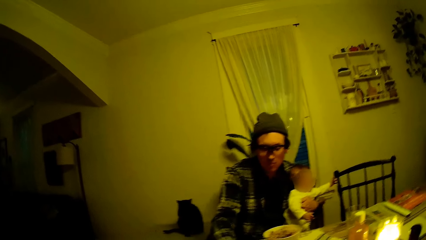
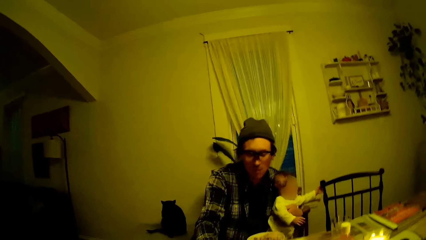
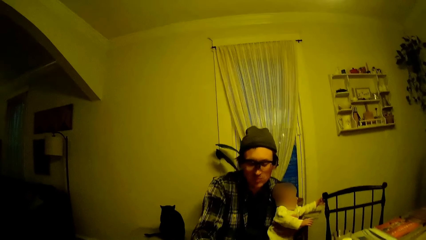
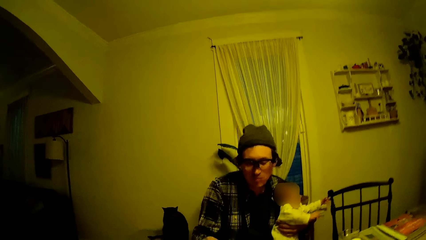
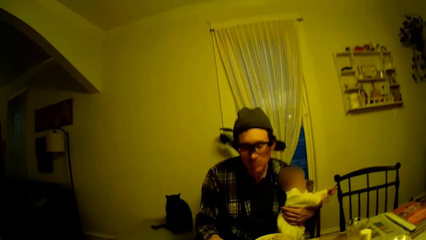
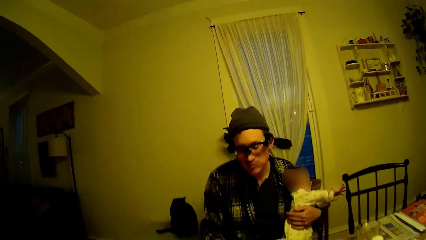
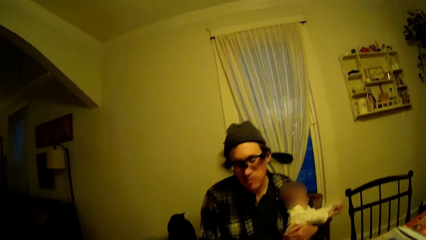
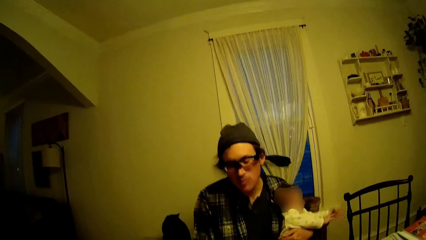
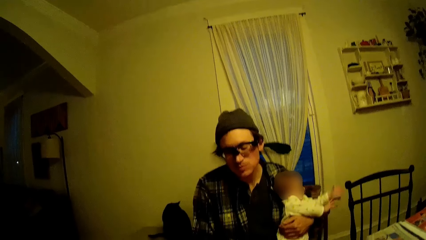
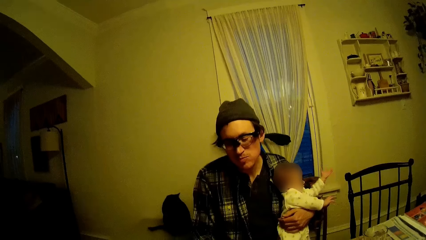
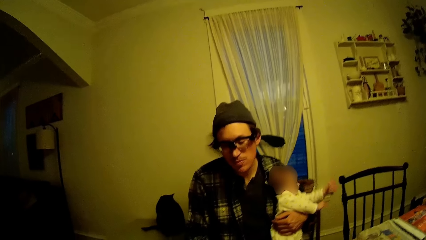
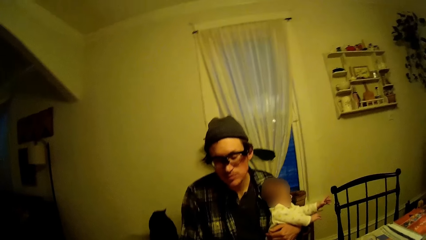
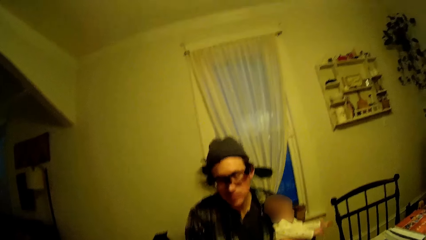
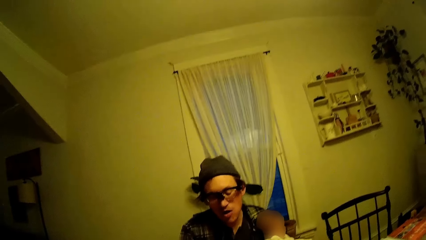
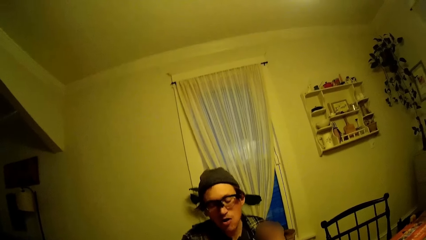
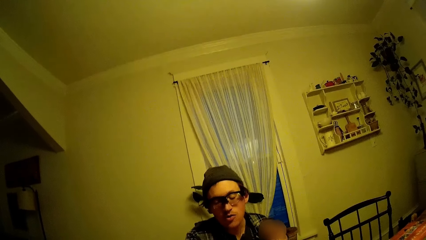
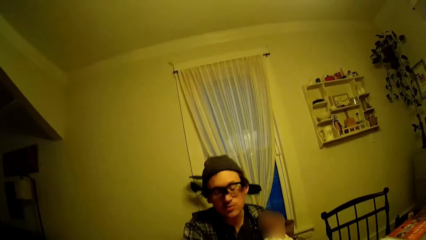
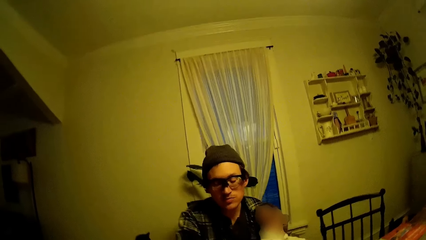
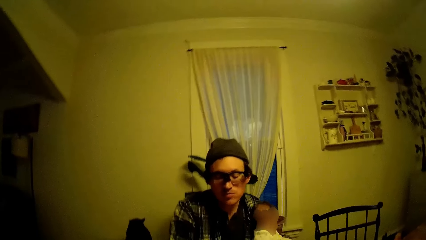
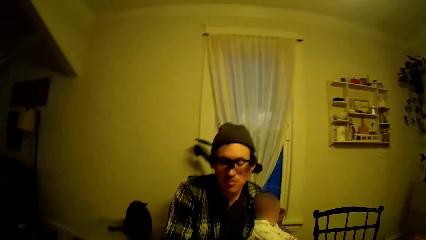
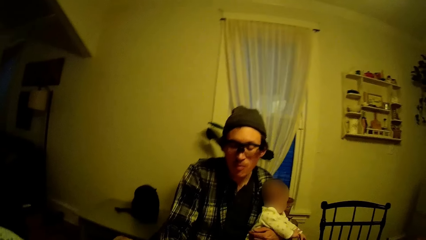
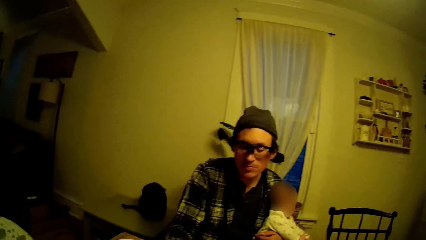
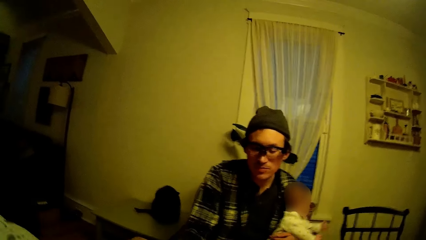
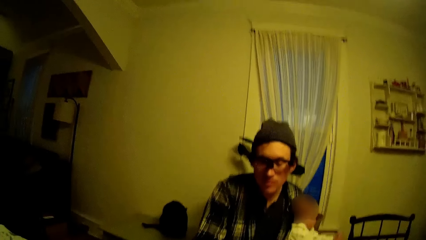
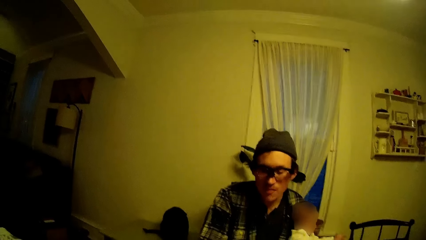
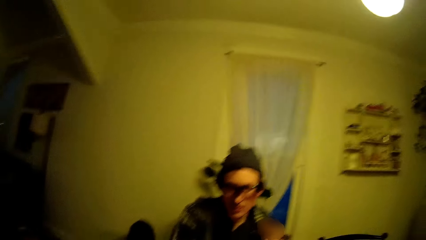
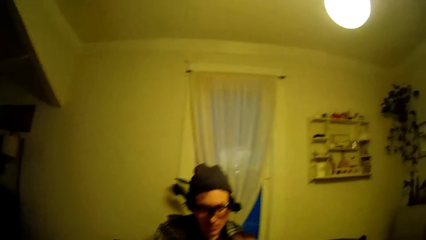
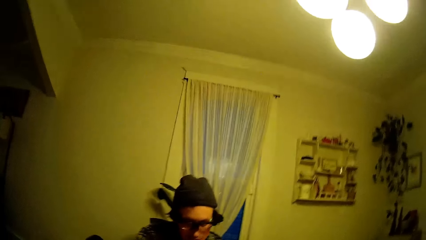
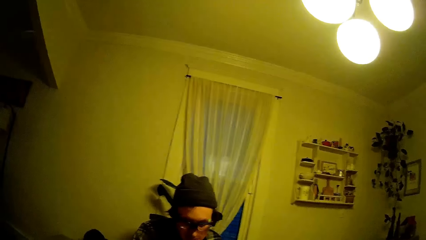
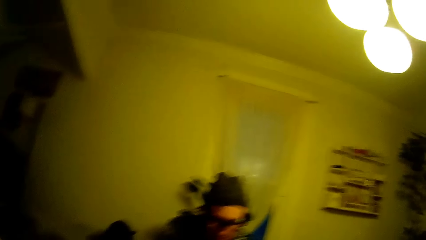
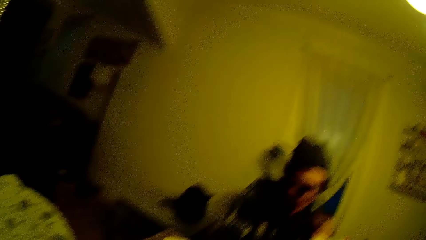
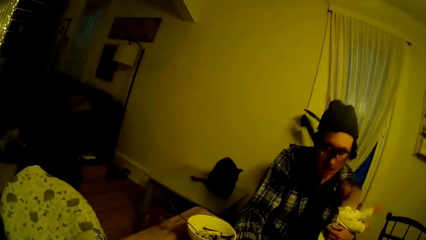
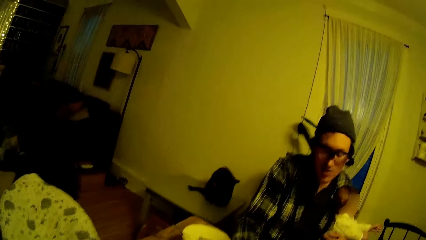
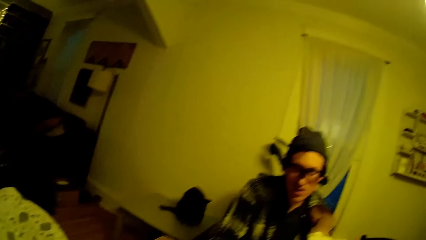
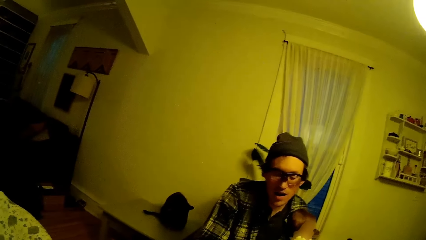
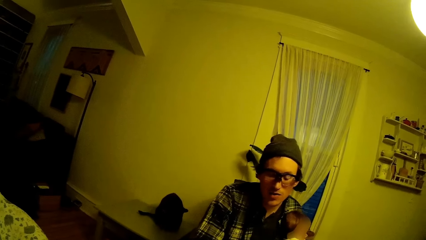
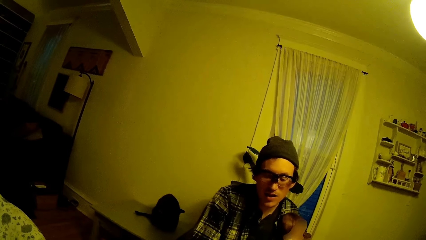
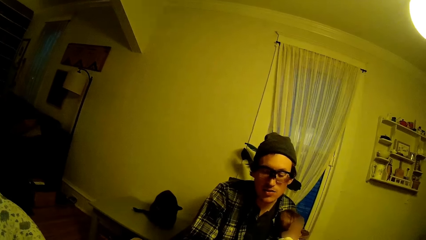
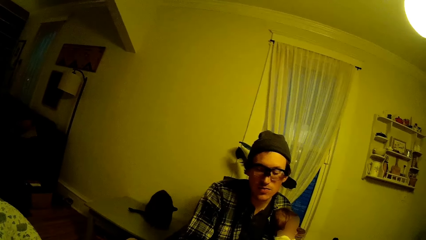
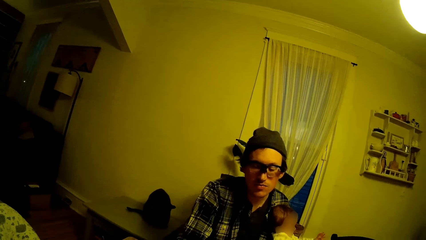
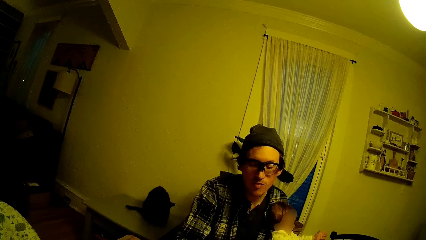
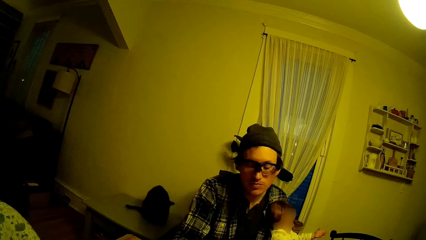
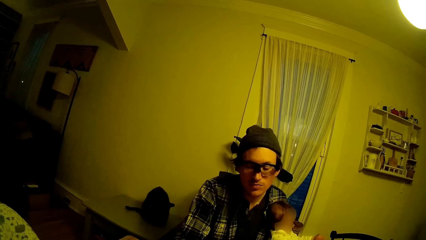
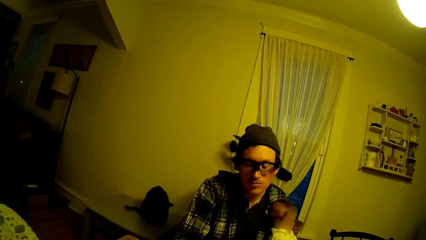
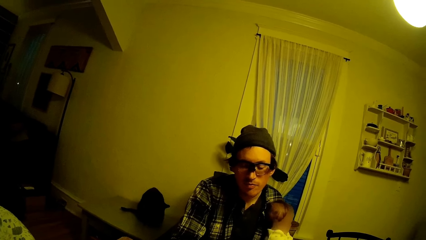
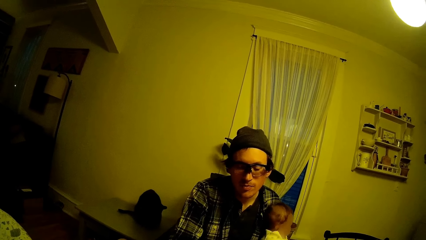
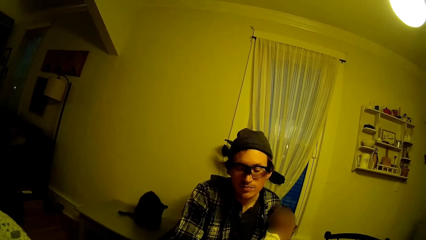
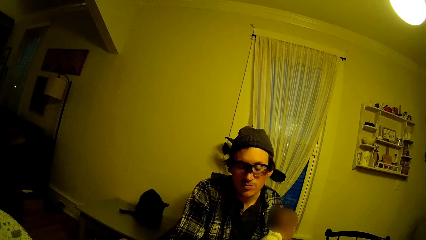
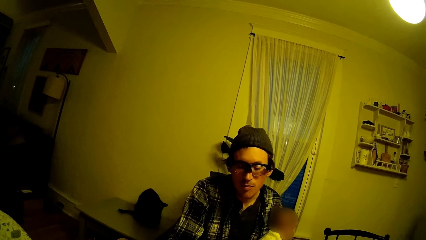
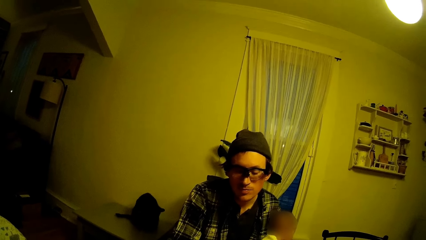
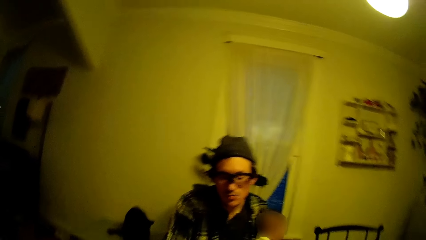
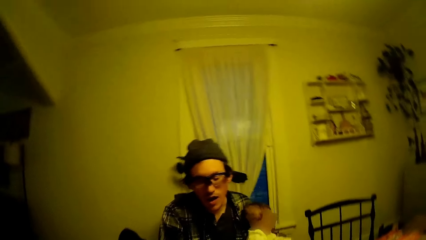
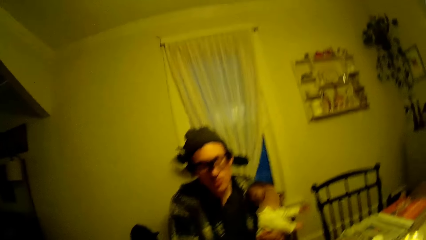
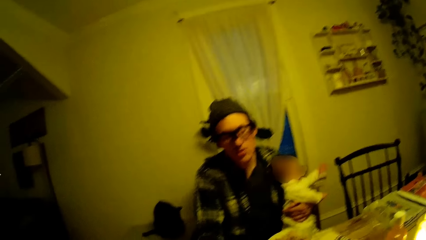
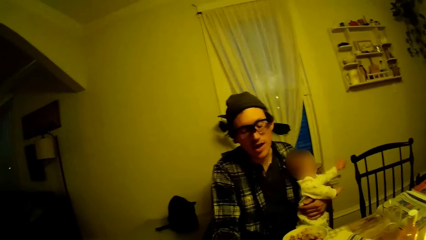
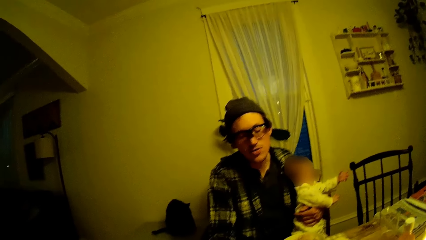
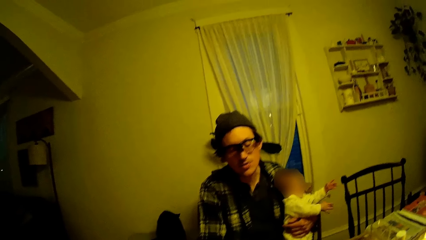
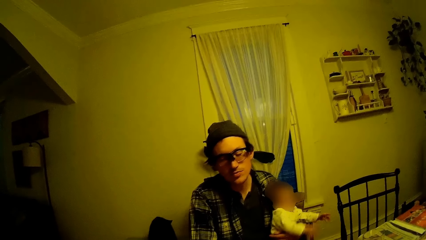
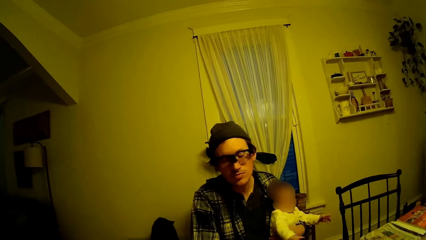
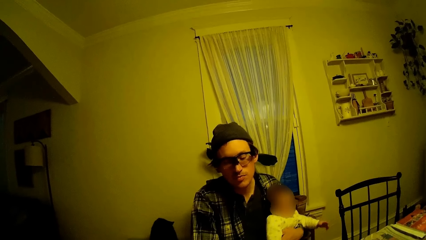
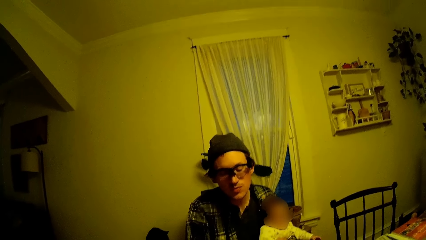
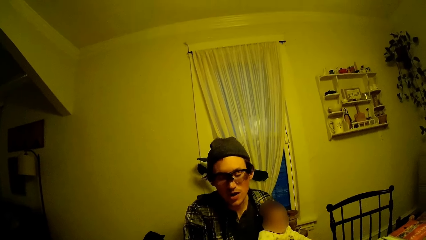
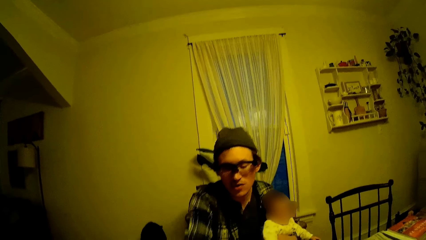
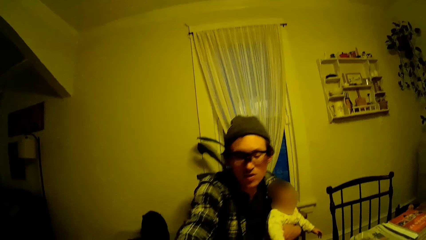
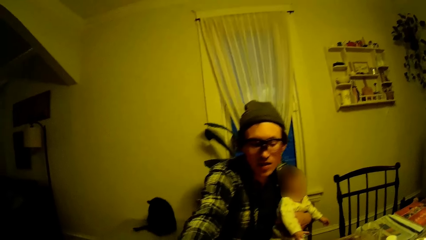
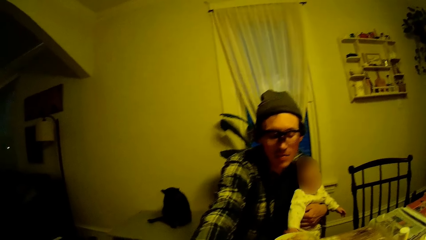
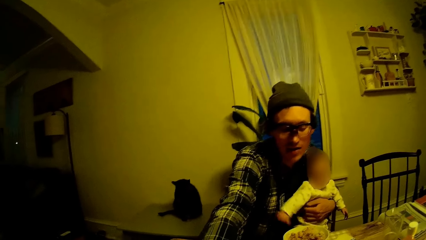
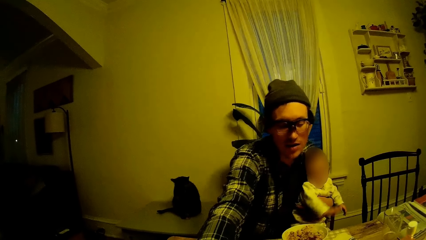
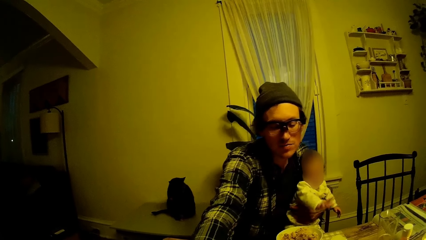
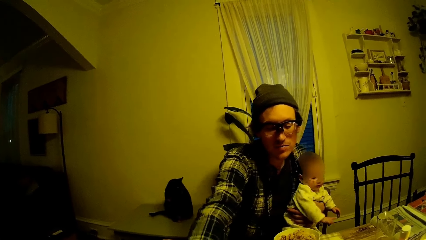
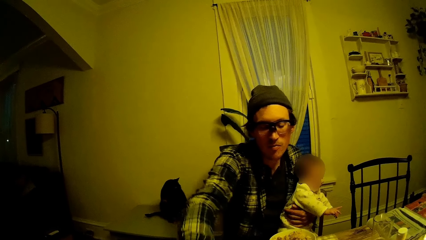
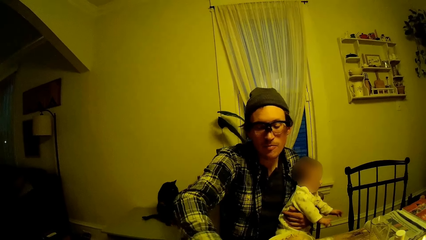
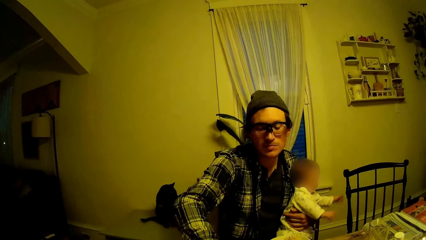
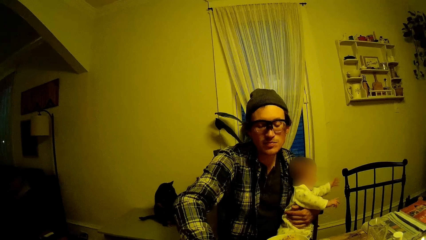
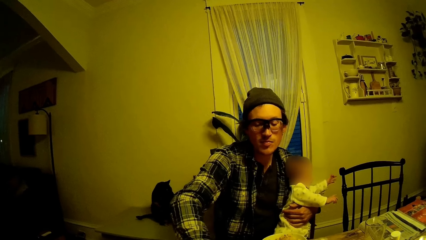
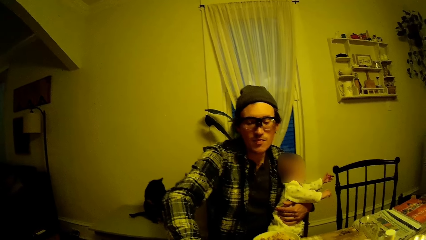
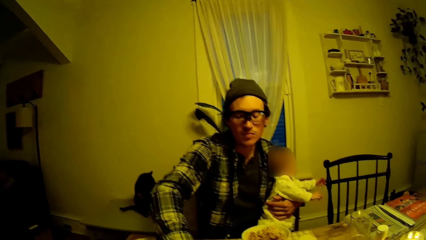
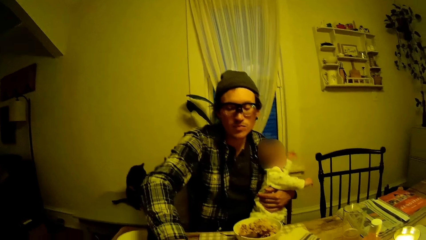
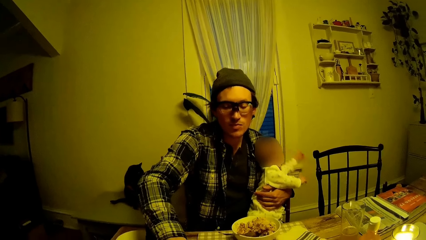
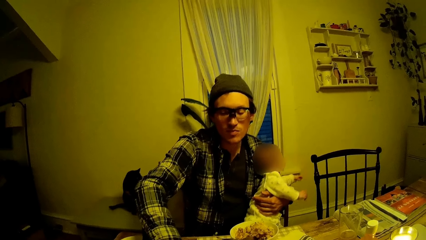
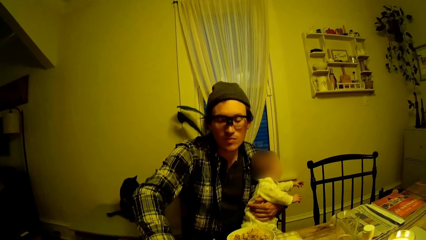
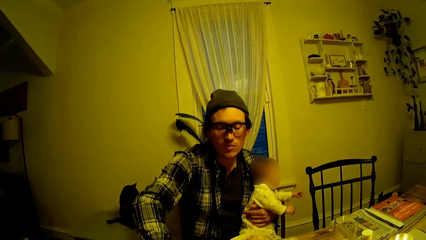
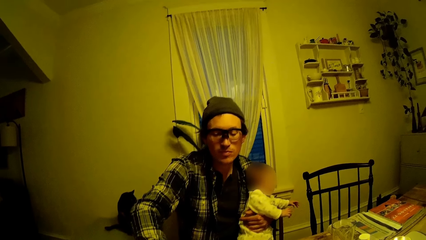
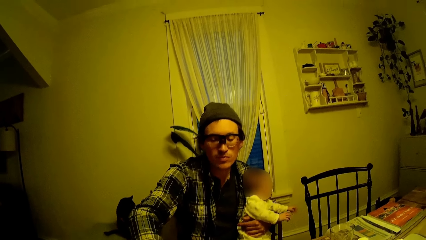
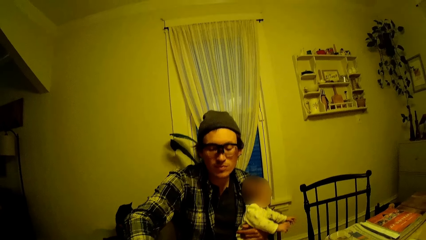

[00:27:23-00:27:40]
The camera wearer converses with the man. The man talks to the camera wearer. The man talks to the camera wearer again. The camera wearer talks to the man. The man talks to the camera wearer. The man moves a hand.
